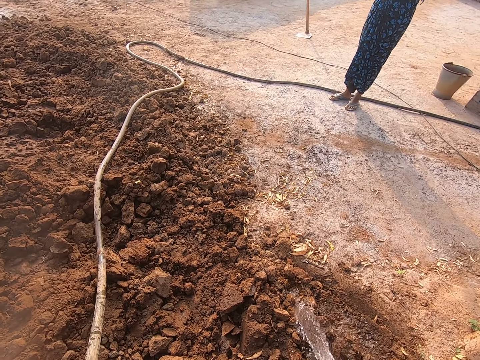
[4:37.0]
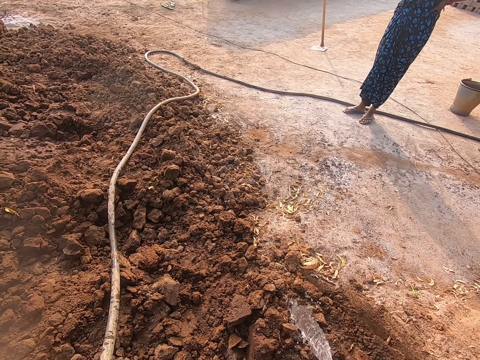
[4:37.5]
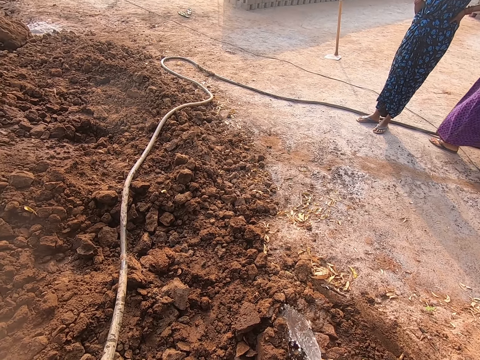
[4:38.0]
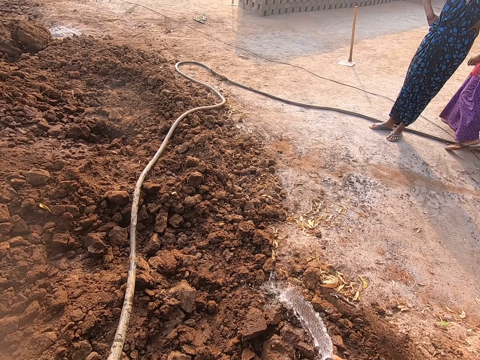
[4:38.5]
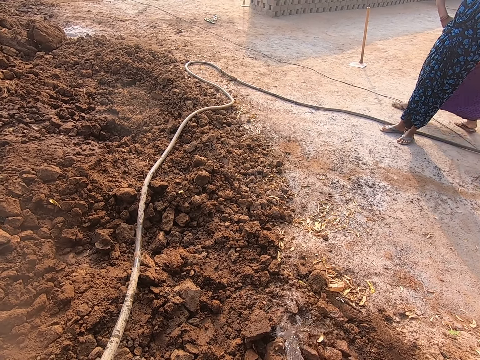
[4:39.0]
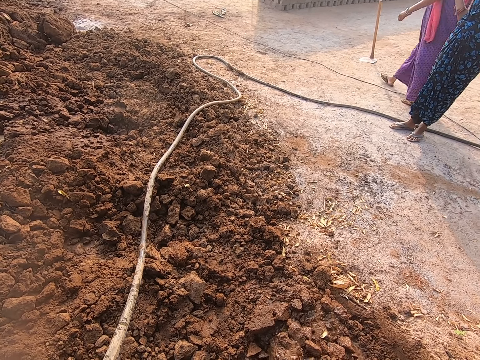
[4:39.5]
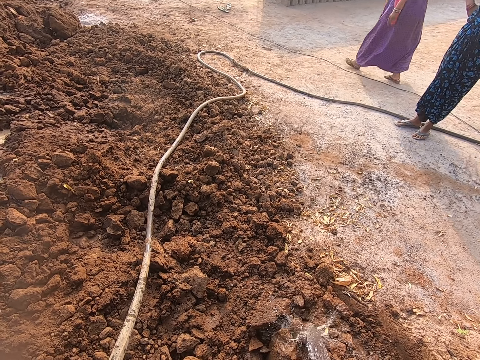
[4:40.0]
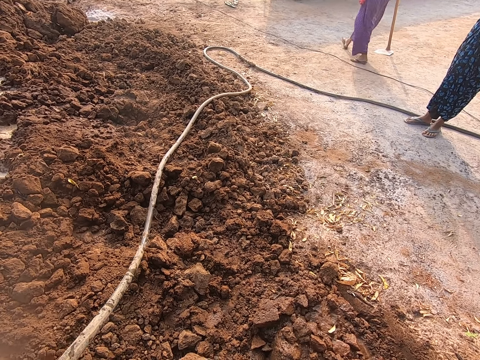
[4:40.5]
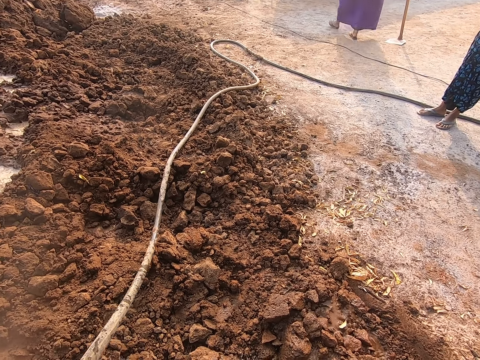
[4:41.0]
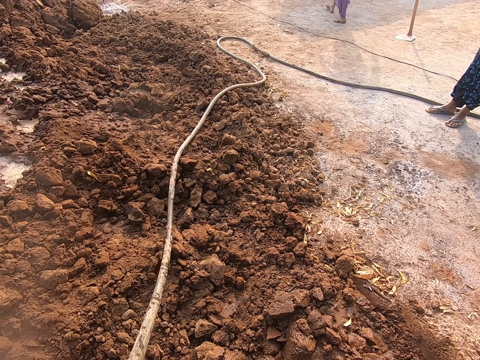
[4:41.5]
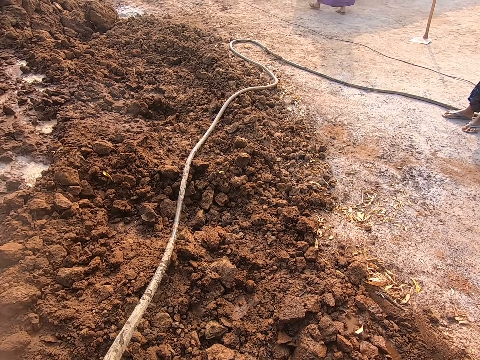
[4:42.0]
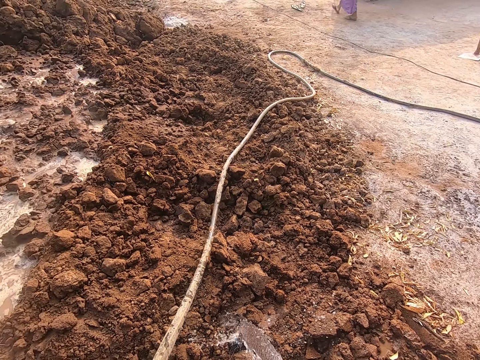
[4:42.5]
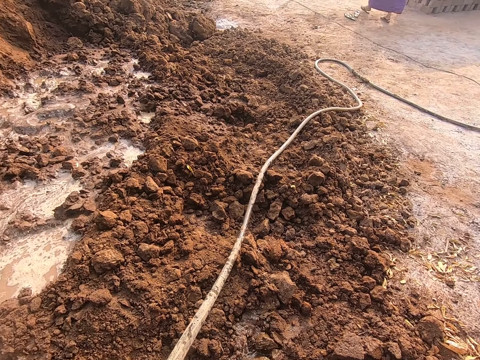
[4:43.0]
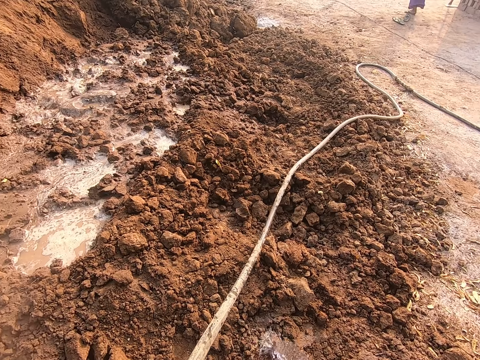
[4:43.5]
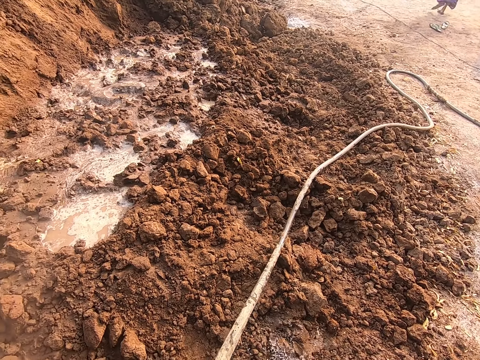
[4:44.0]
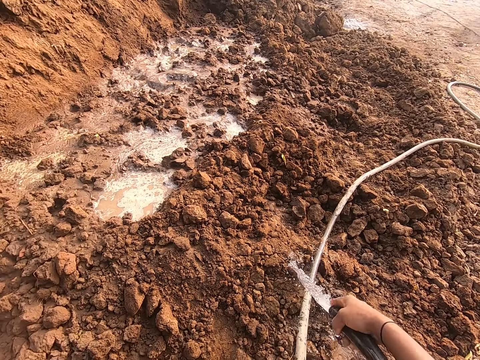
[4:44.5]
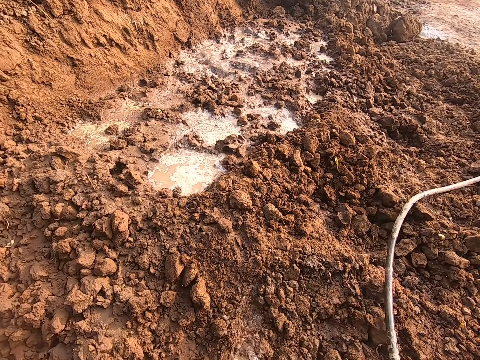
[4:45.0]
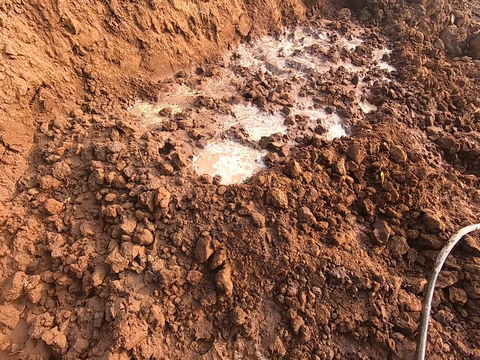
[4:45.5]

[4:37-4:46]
A woman walks past the camera wearer. The camera wearer waters the soil with water from the hose in his right hand.

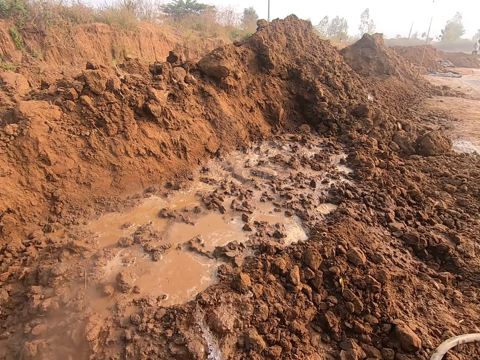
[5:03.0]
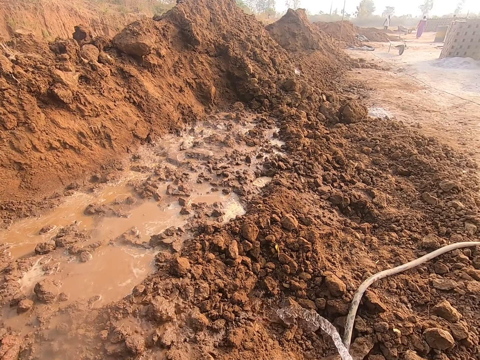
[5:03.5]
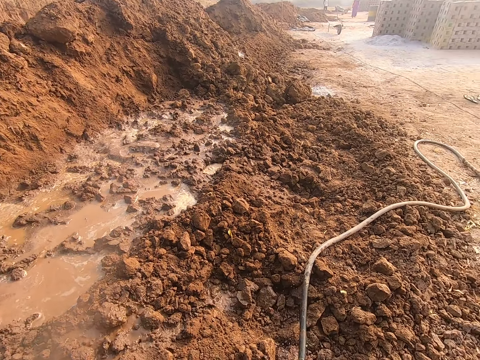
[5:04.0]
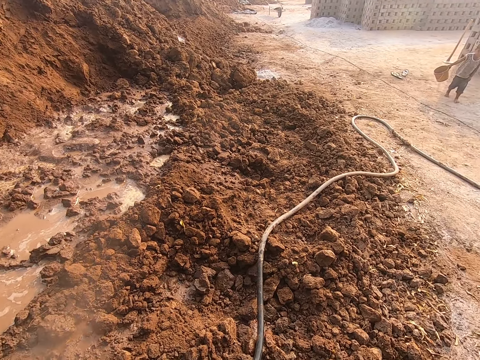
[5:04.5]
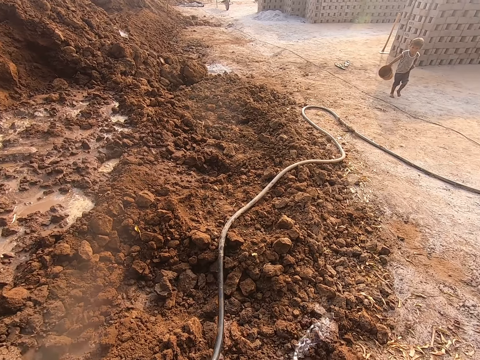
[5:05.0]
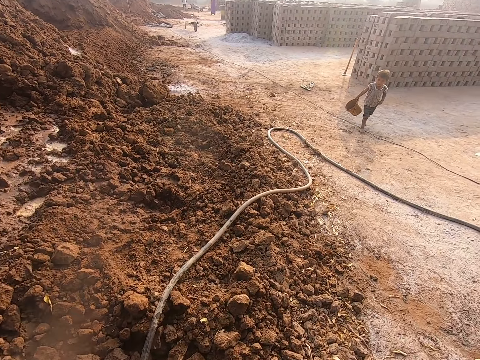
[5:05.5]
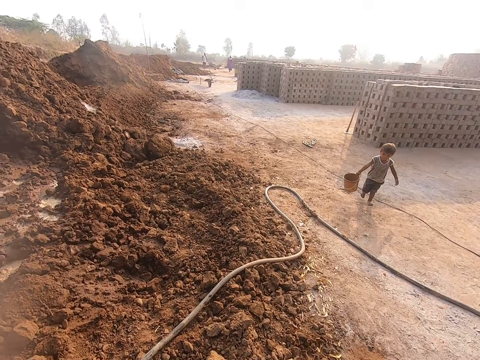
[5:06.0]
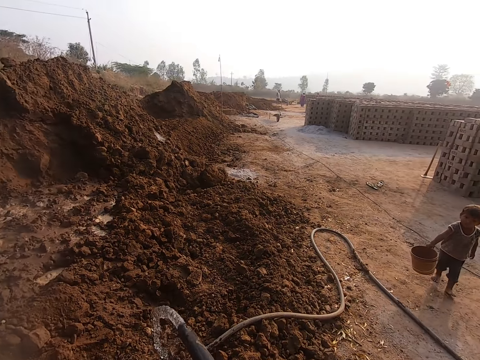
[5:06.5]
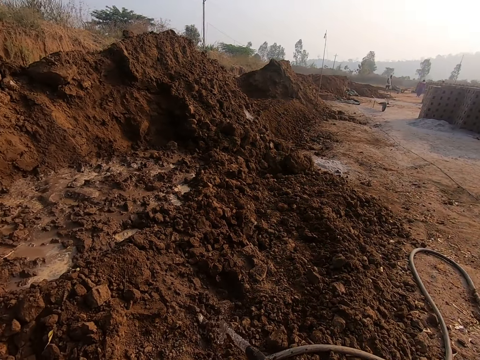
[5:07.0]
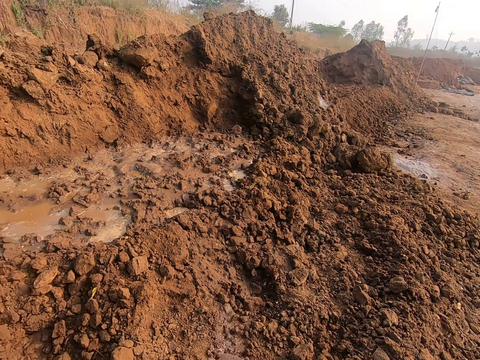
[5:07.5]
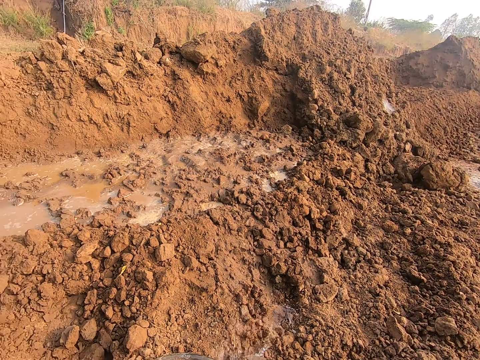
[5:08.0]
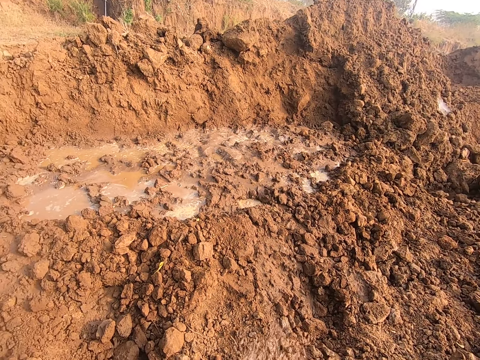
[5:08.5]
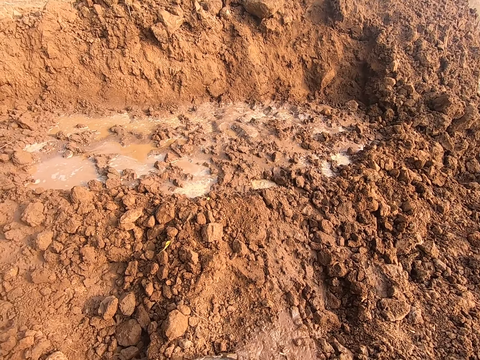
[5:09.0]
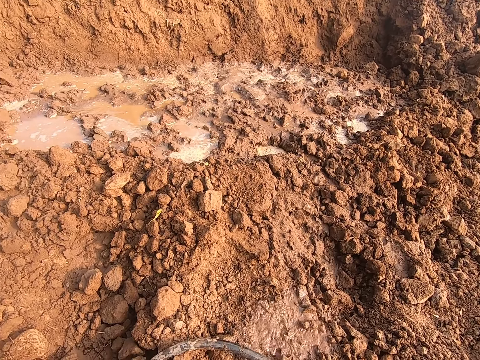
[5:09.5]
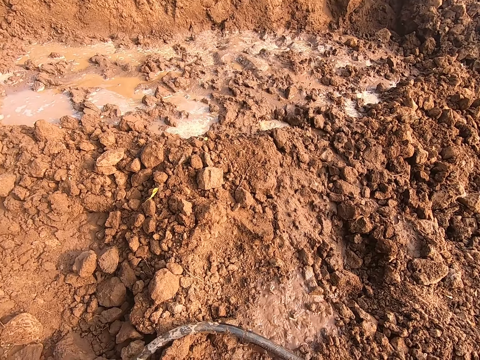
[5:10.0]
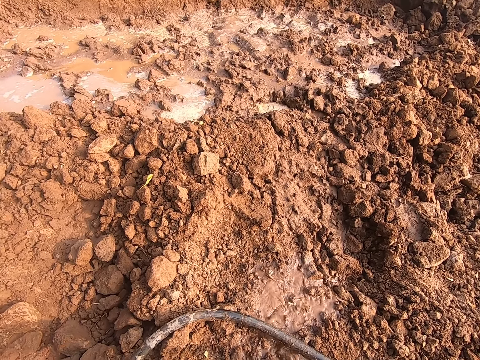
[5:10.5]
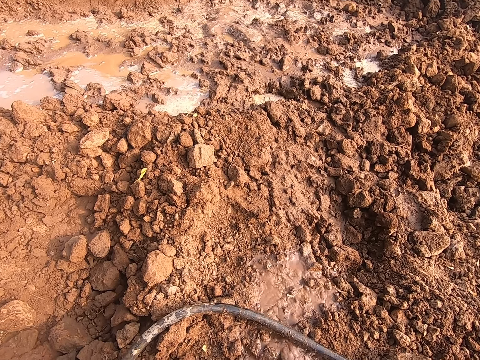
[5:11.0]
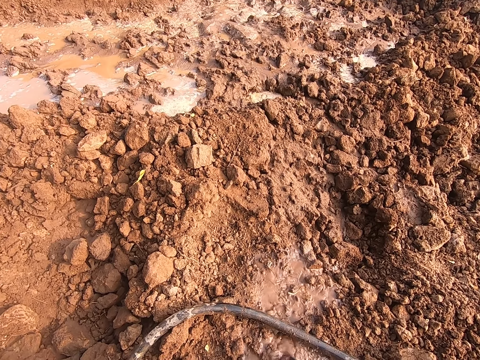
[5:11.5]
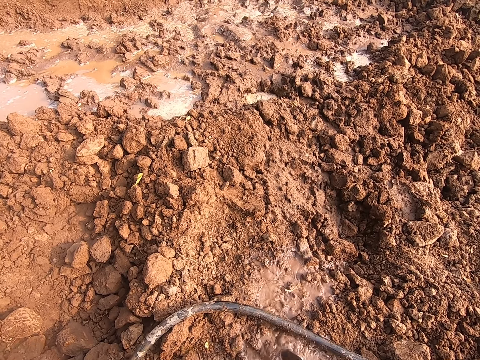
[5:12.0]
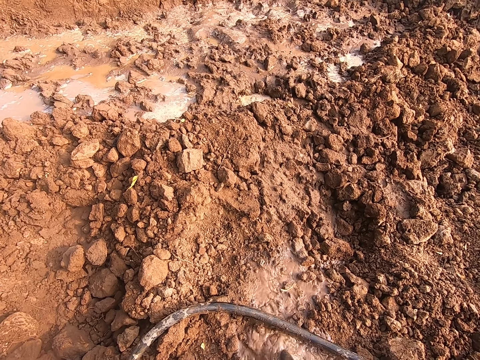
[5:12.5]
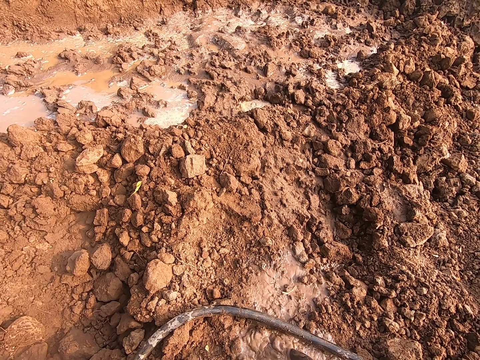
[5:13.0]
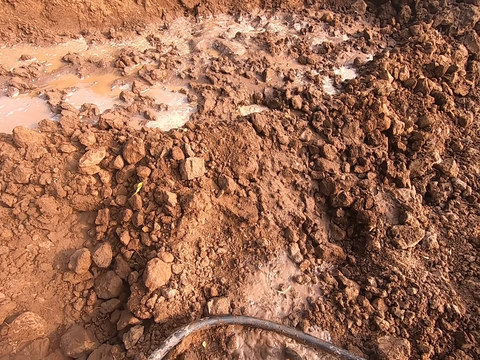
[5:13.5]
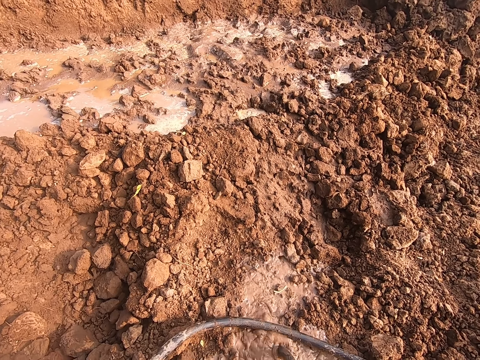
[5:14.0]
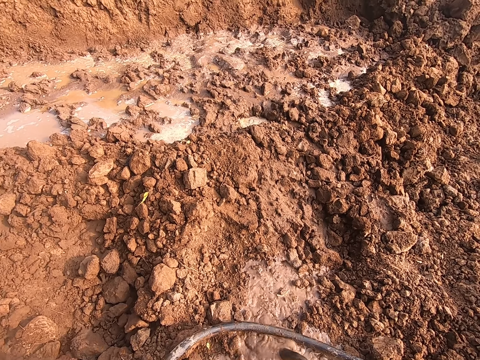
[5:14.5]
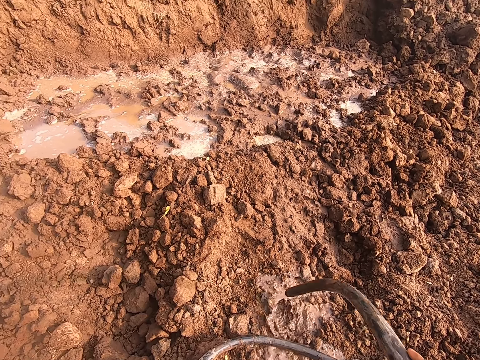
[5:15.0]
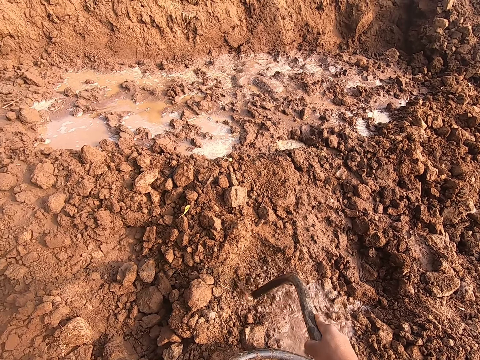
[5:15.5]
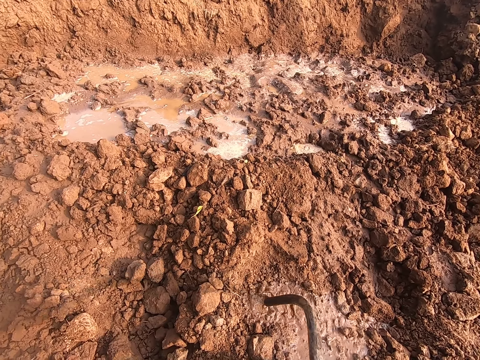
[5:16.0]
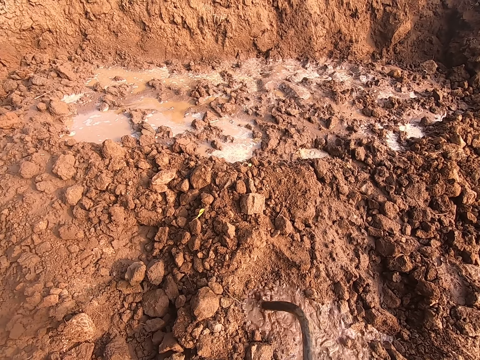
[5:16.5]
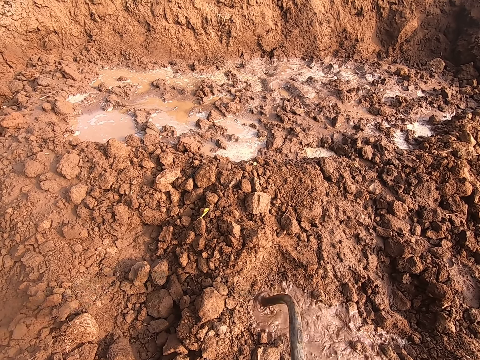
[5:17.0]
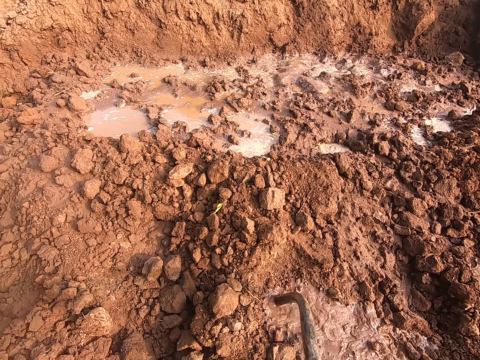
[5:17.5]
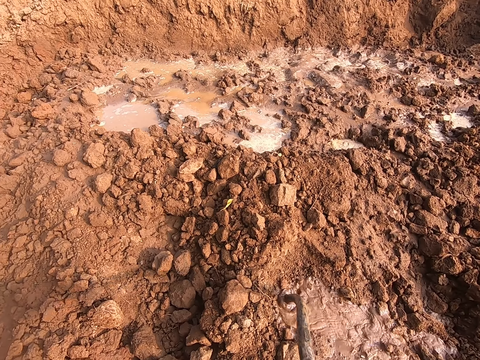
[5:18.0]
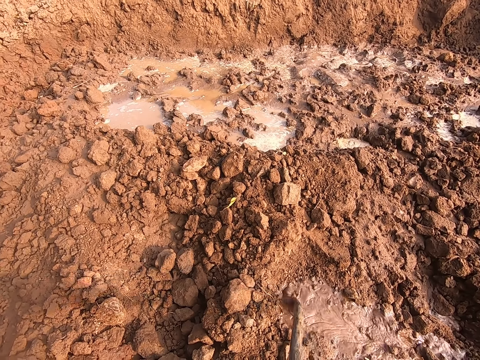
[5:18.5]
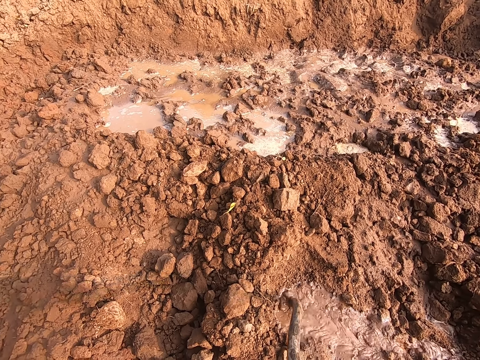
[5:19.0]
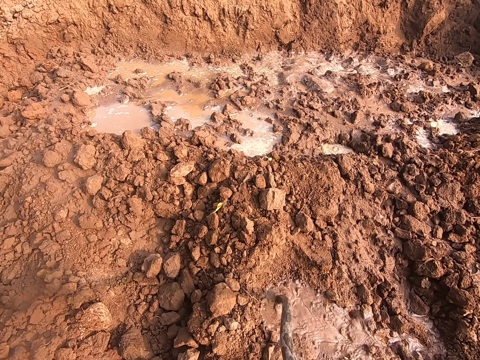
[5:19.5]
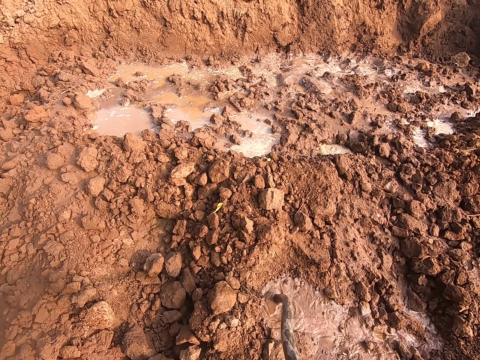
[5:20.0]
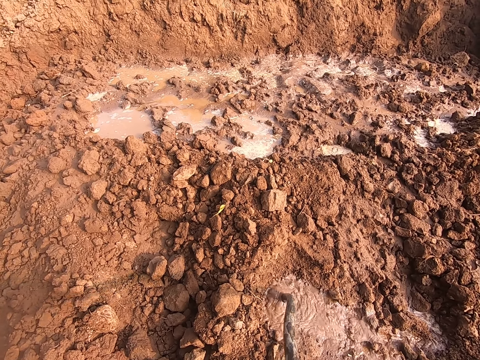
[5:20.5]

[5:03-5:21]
A boy walks towards the camera wearer with a bucket in his right hand. The camera wearer interacts with the boy. They look around. They drop the hose pipe.
